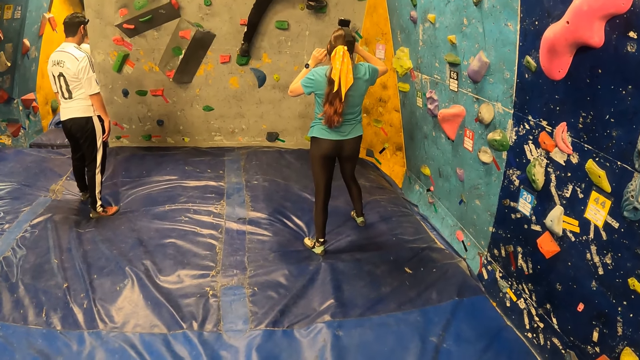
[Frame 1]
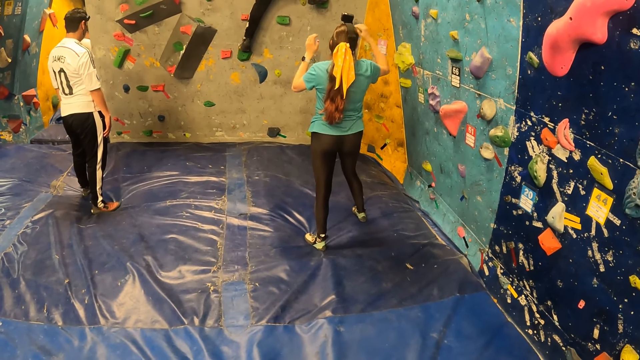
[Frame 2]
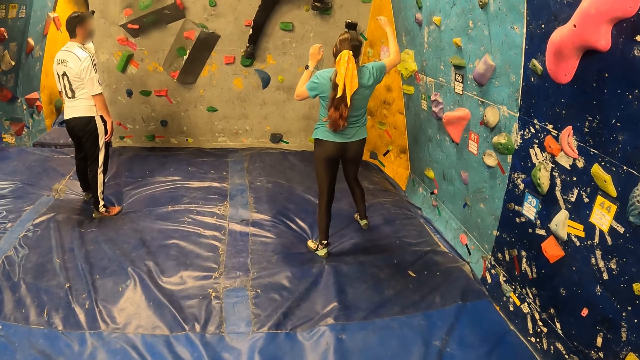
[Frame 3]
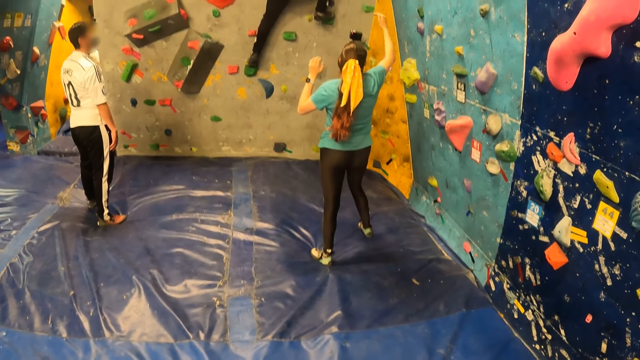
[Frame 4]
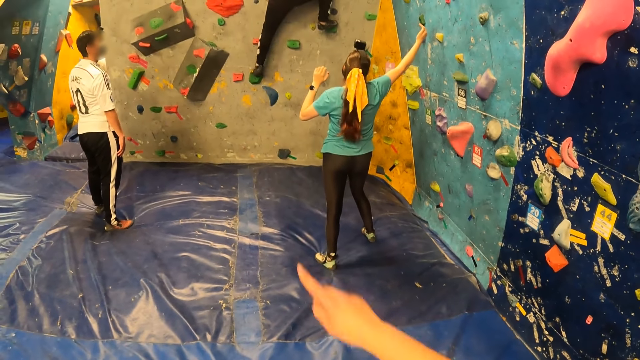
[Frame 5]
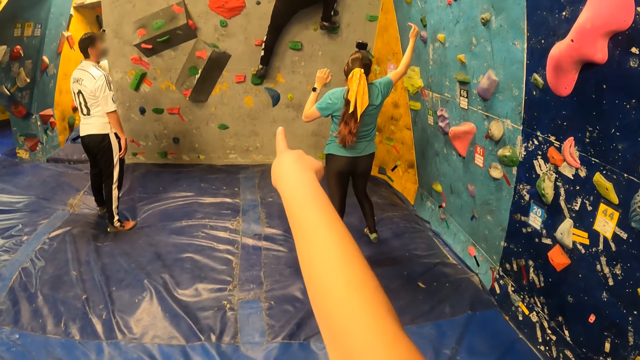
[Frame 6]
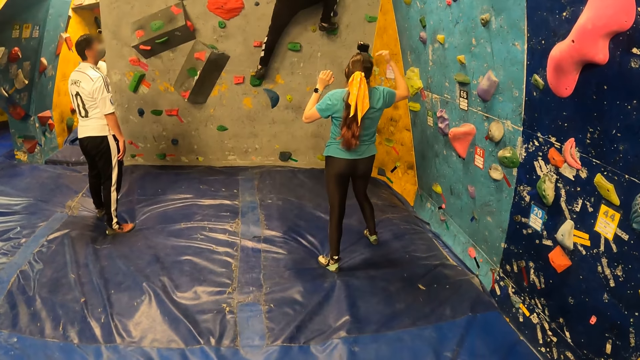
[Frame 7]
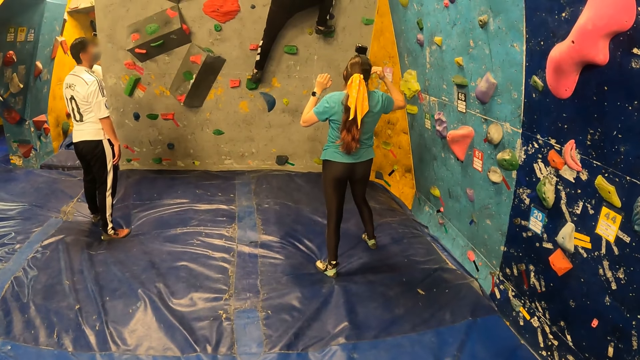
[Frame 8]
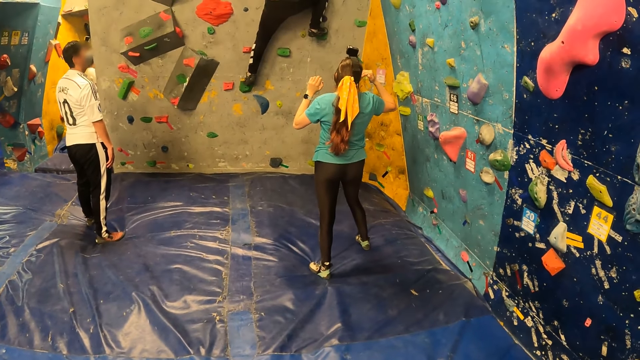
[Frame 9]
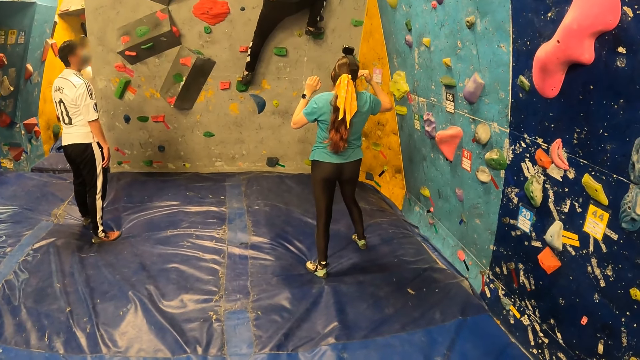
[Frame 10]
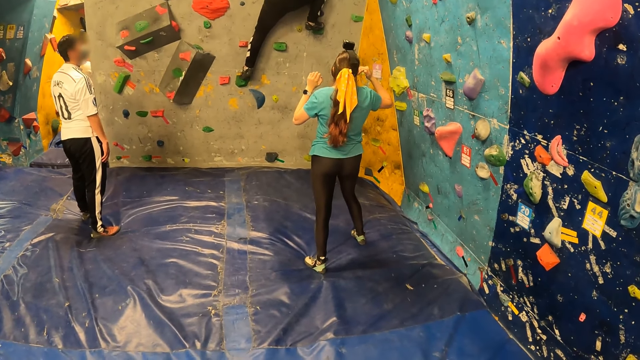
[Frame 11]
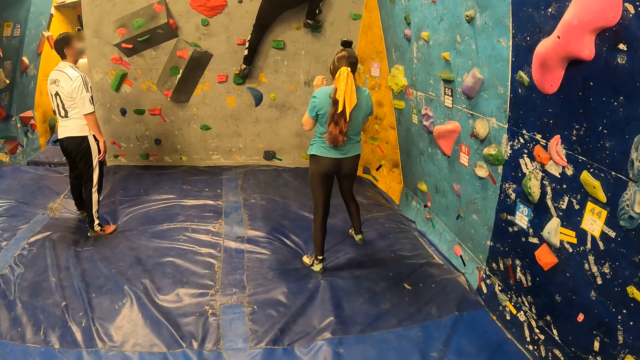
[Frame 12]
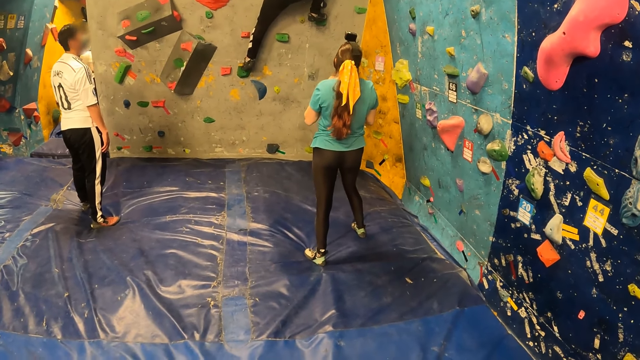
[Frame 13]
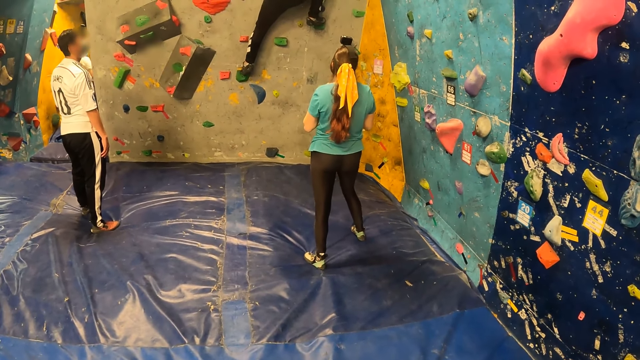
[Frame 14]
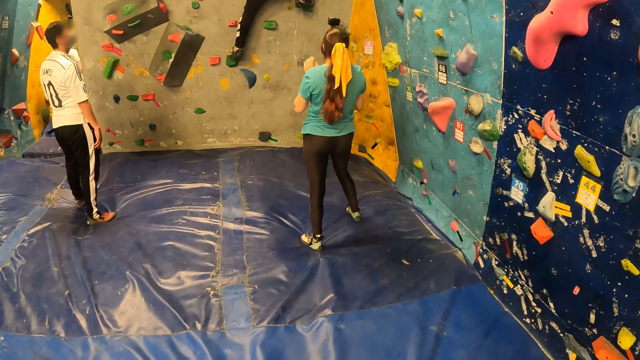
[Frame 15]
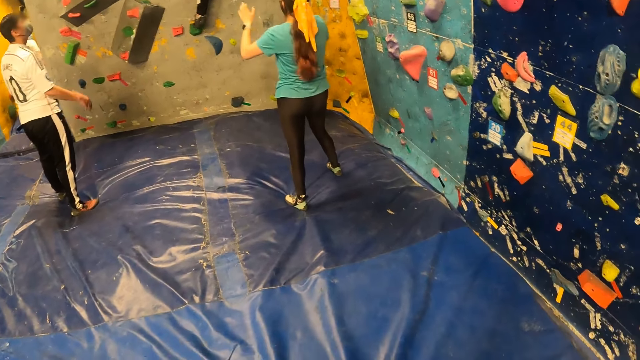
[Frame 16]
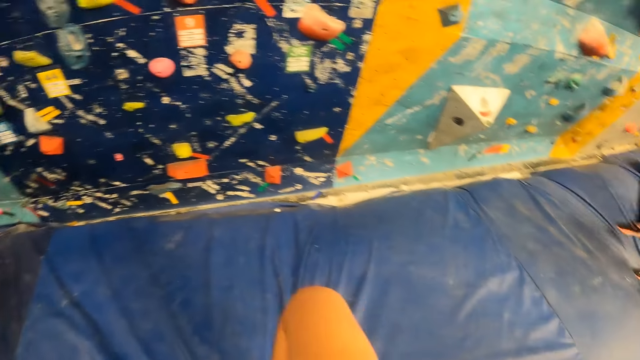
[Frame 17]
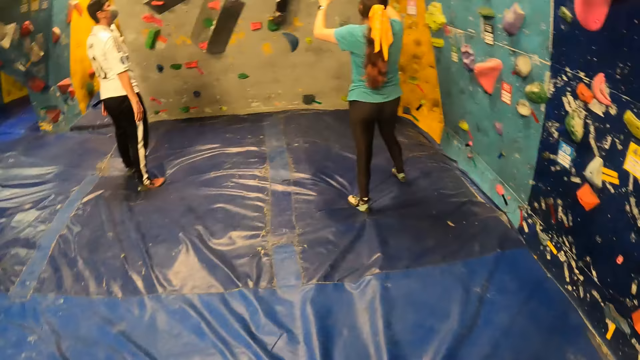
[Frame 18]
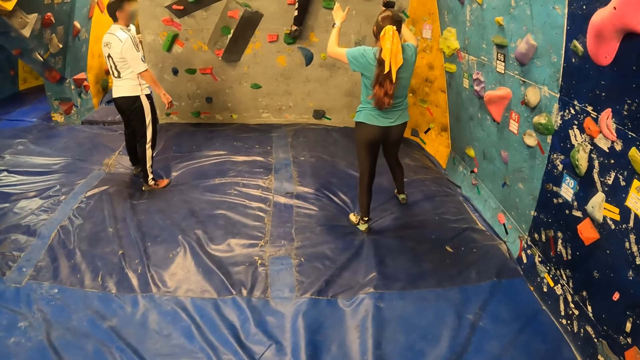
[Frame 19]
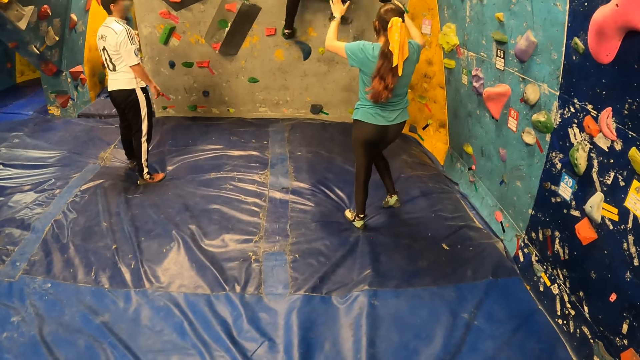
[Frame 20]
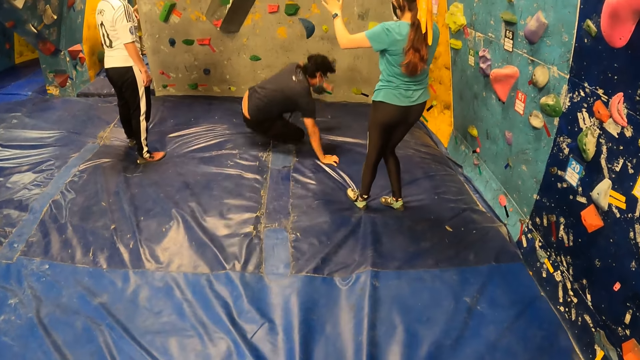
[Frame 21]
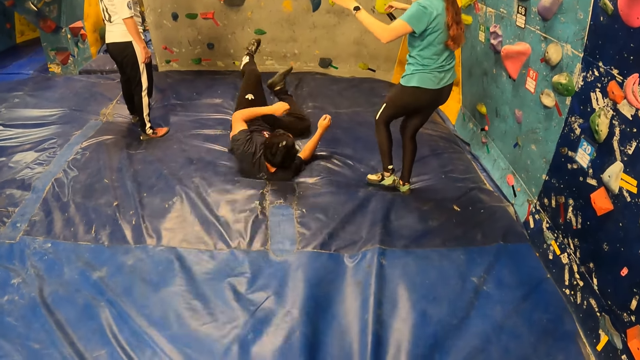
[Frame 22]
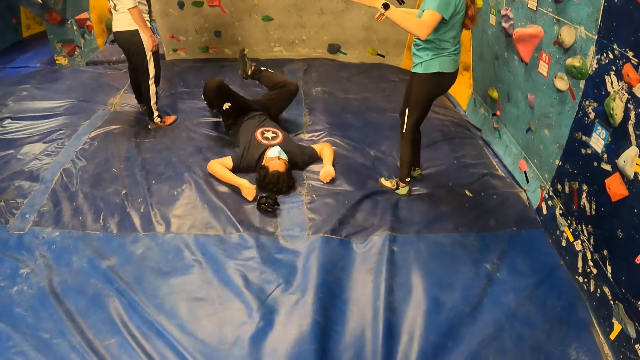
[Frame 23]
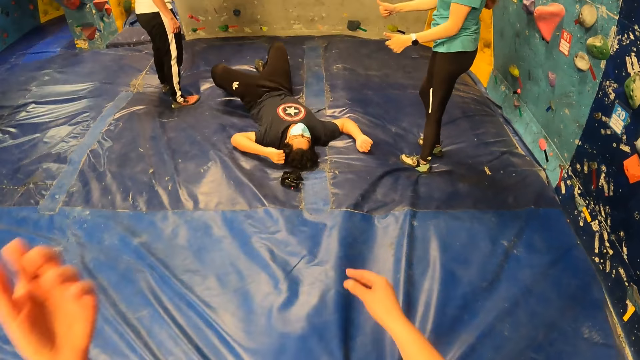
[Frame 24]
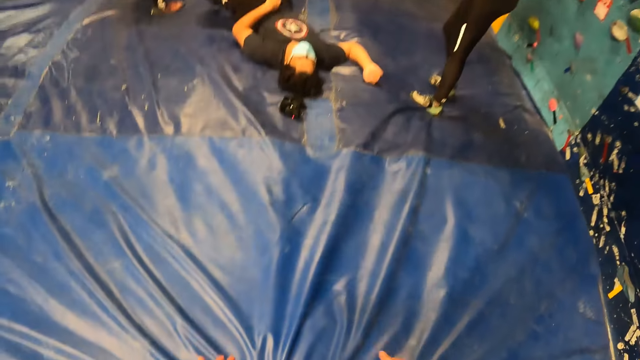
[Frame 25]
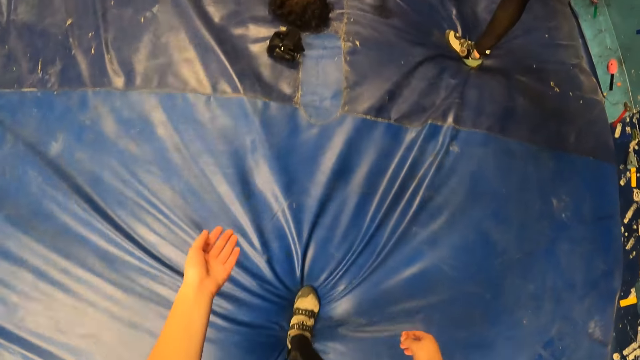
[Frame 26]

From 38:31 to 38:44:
The camera wearer points around. They look at people. A man jumps on the bouldering mat from the bouldering wall.

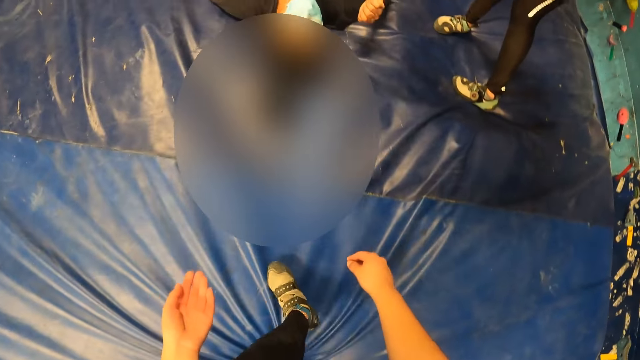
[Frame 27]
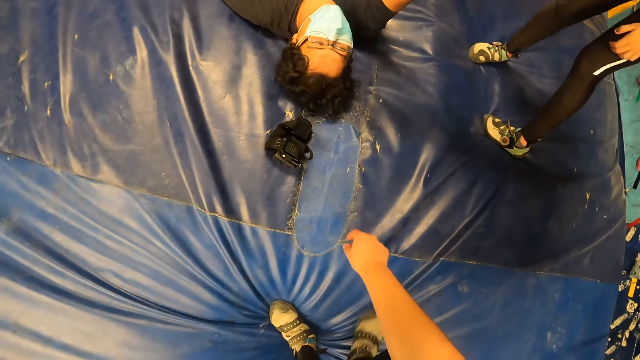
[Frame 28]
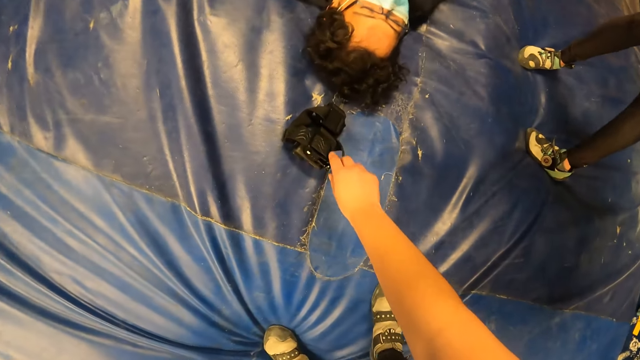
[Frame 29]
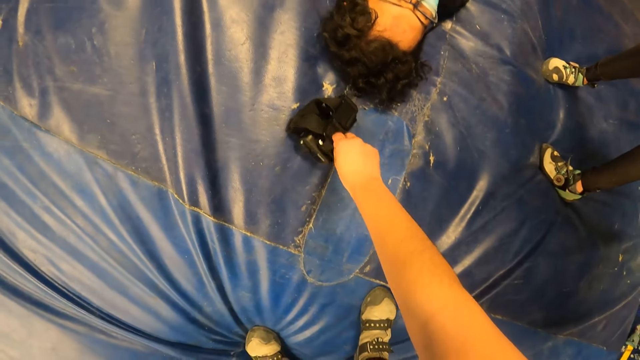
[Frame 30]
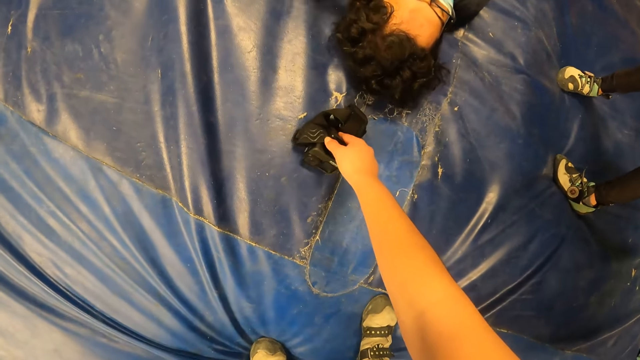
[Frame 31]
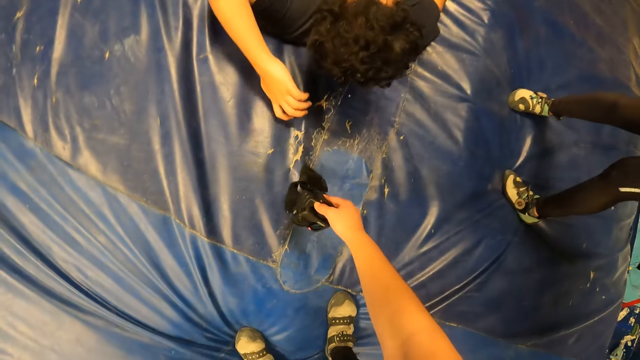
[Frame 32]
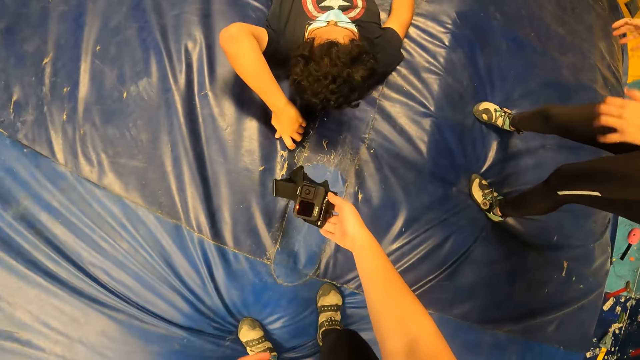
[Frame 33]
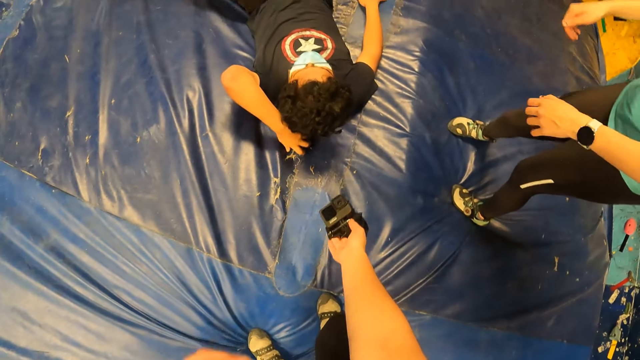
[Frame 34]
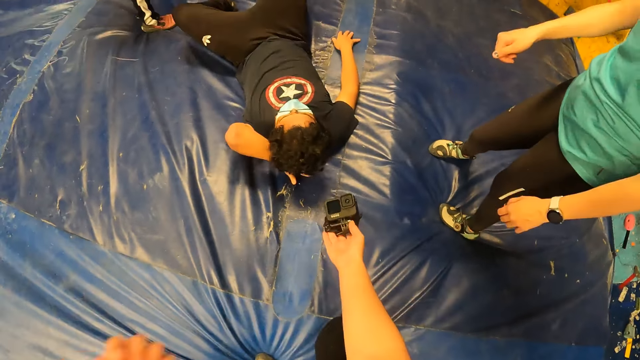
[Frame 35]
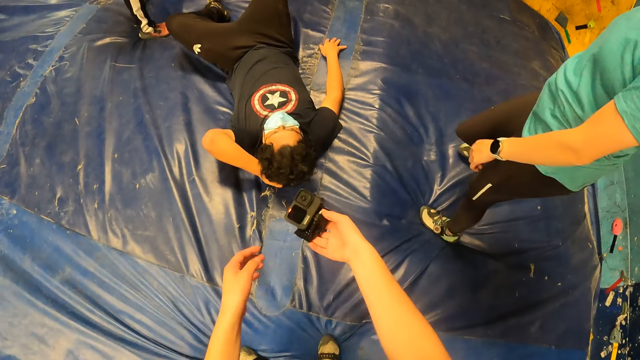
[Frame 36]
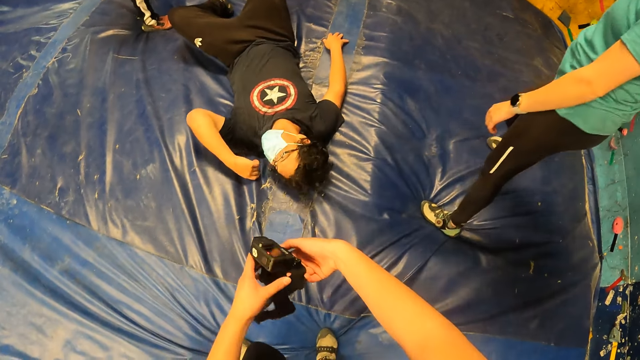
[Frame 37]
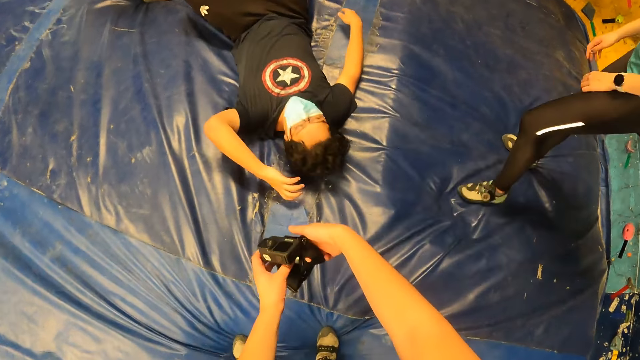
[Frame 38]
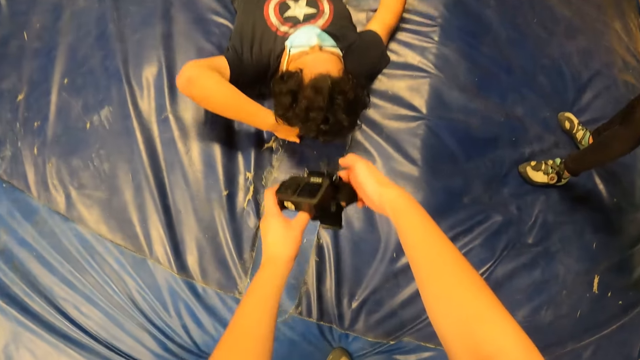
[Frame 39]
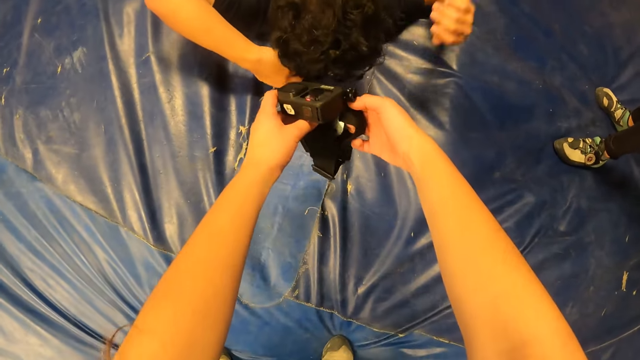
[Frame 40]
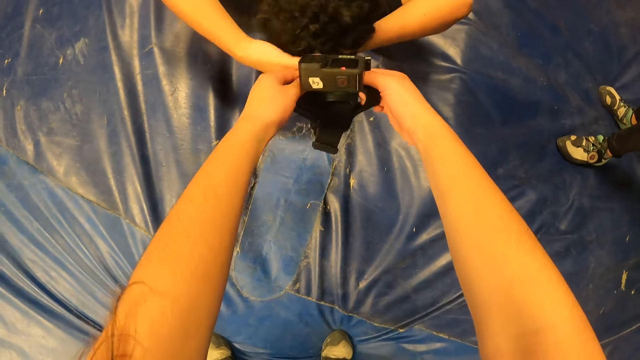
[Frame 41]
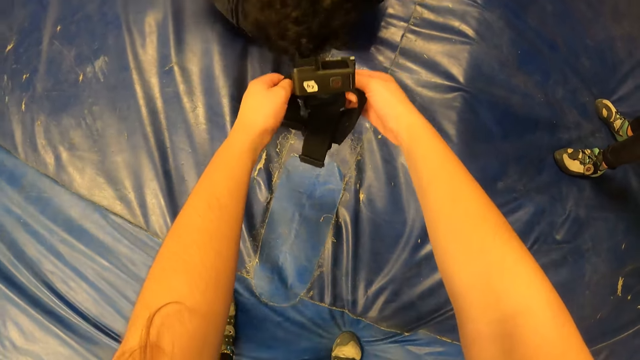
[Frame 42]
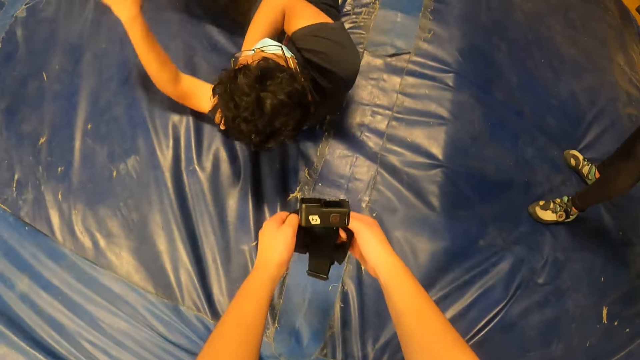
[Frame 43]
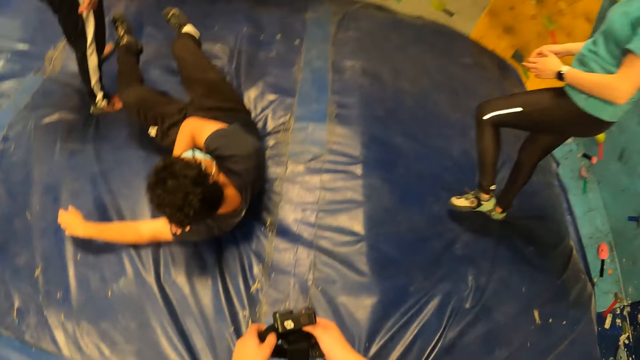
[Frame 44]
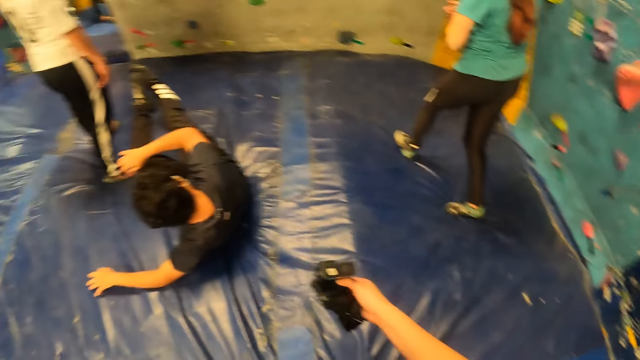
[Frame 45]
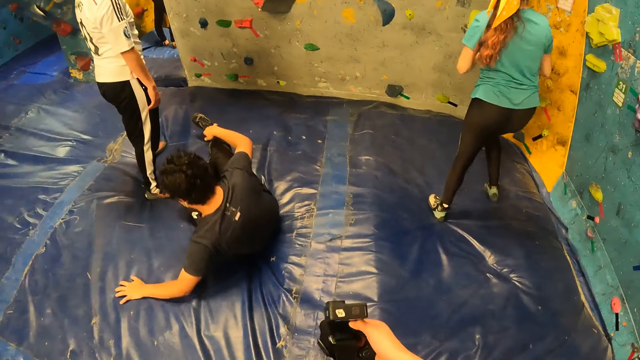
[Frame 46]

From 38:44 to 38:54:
The camera wearer picks up a camera from the bouldering mat with his right hand. He holds the camera. He passes the camera from his right to his left hand.
